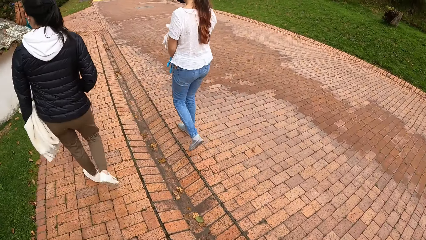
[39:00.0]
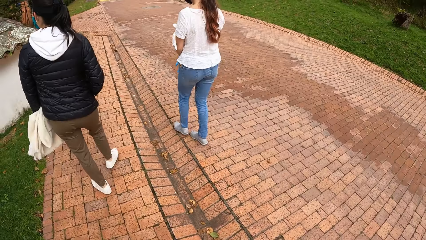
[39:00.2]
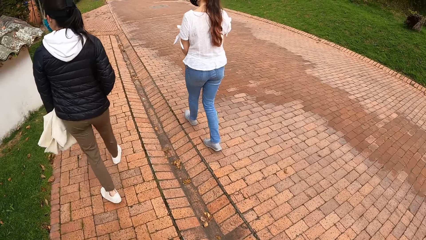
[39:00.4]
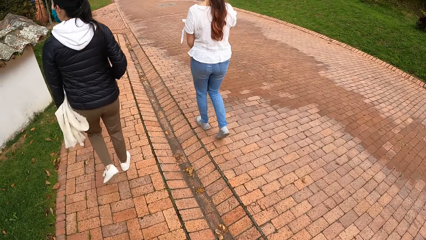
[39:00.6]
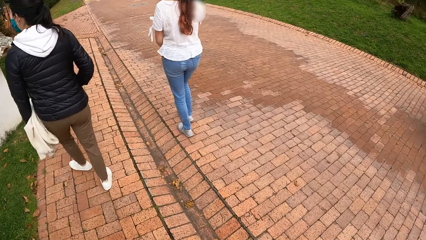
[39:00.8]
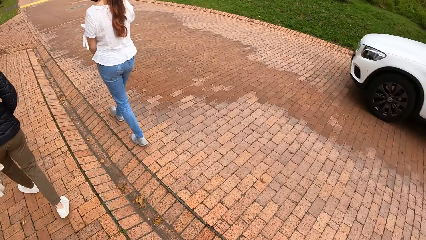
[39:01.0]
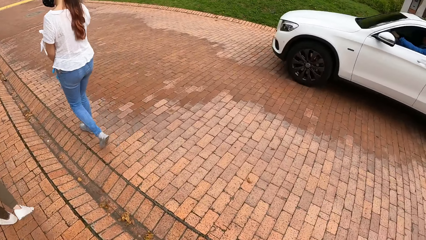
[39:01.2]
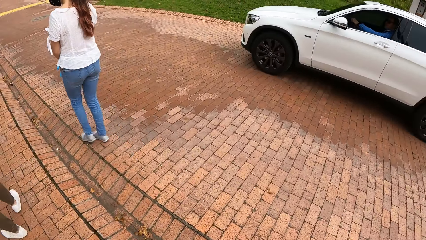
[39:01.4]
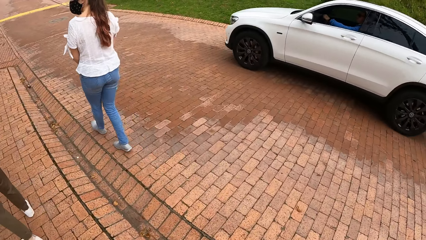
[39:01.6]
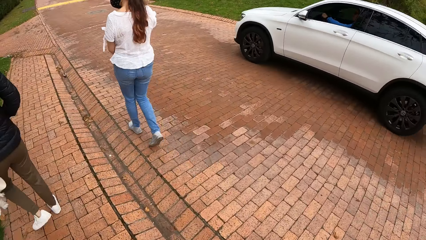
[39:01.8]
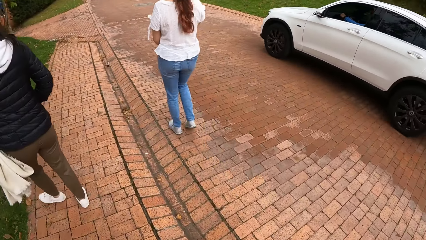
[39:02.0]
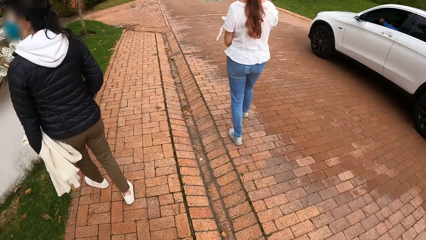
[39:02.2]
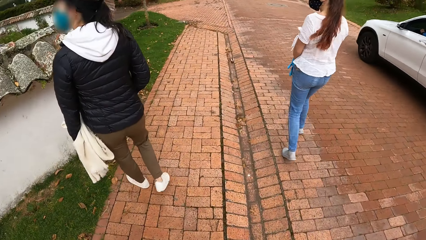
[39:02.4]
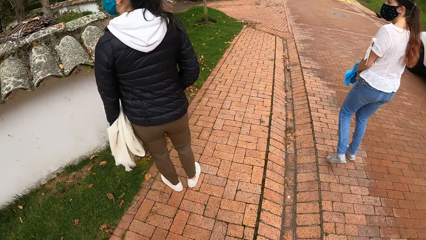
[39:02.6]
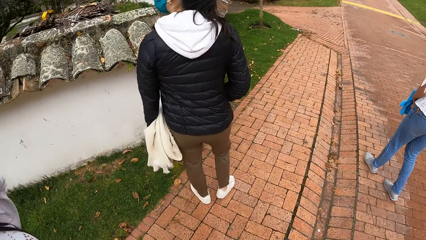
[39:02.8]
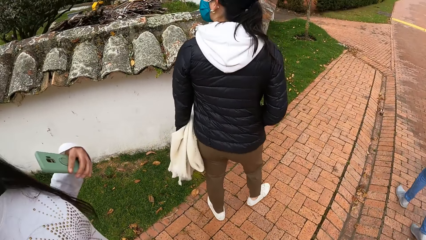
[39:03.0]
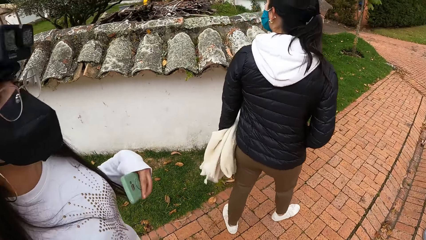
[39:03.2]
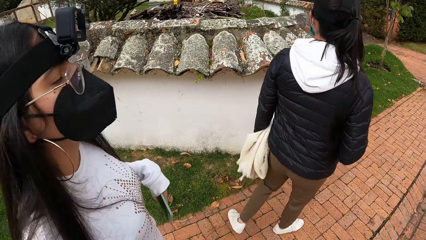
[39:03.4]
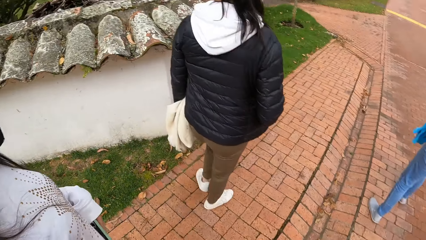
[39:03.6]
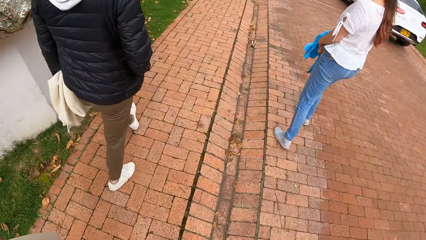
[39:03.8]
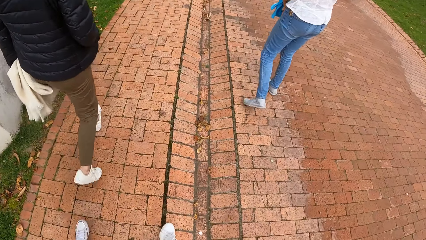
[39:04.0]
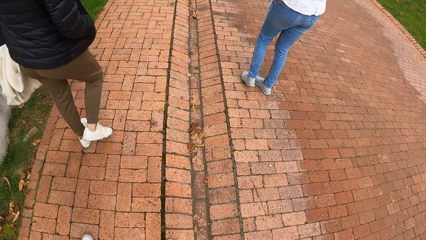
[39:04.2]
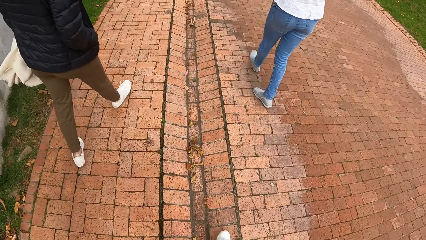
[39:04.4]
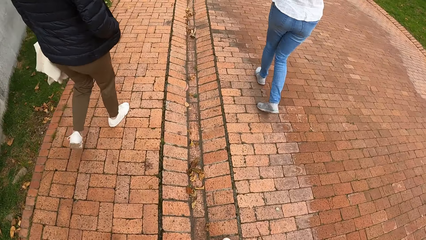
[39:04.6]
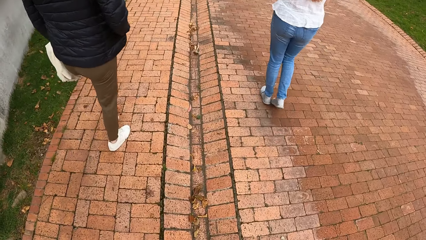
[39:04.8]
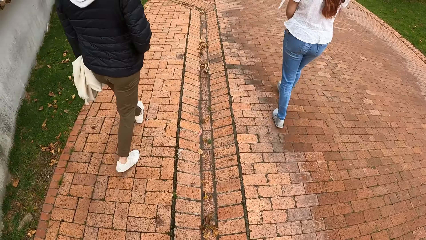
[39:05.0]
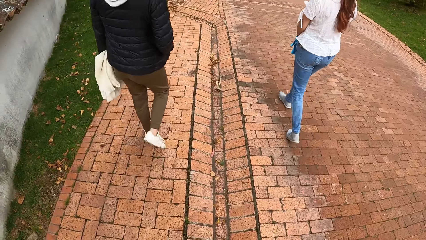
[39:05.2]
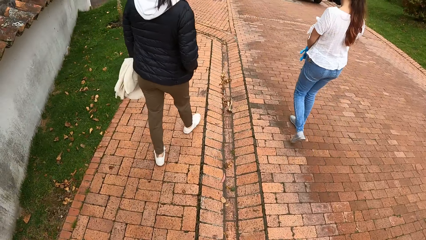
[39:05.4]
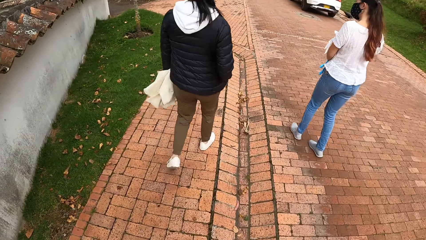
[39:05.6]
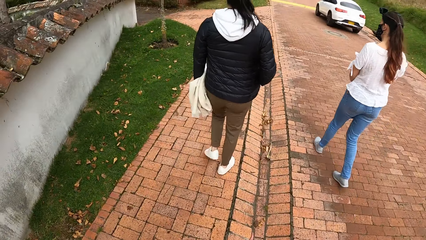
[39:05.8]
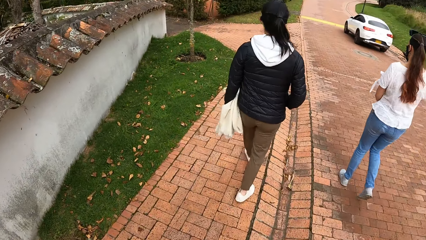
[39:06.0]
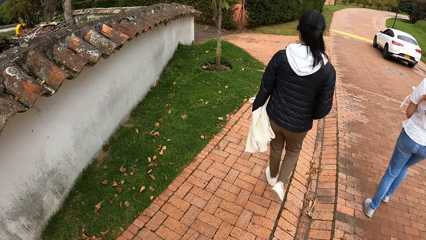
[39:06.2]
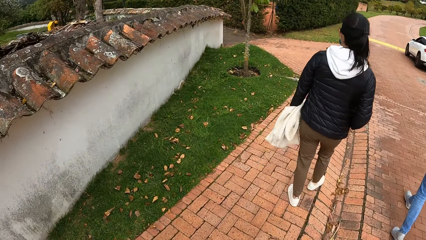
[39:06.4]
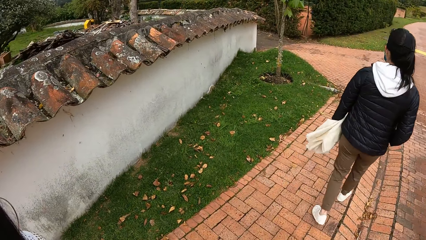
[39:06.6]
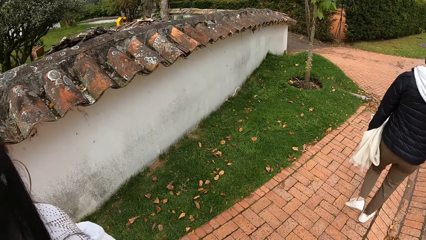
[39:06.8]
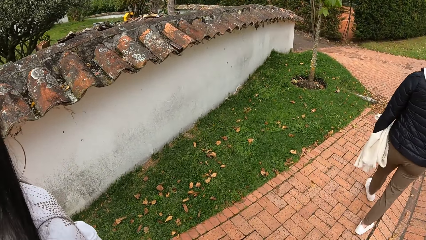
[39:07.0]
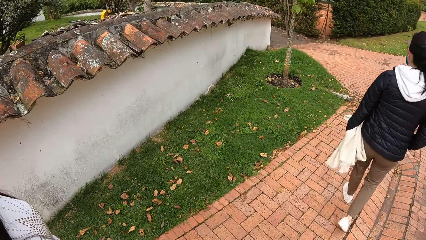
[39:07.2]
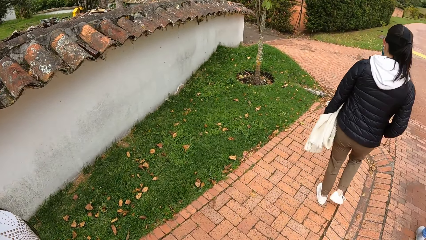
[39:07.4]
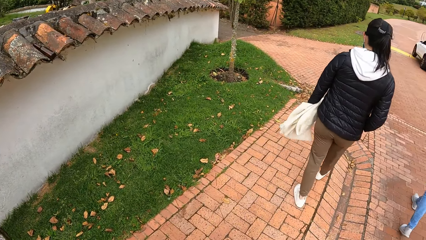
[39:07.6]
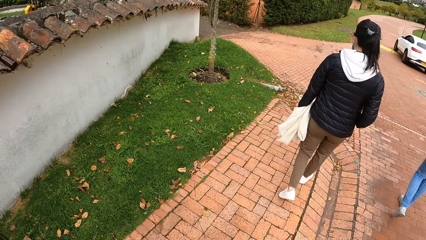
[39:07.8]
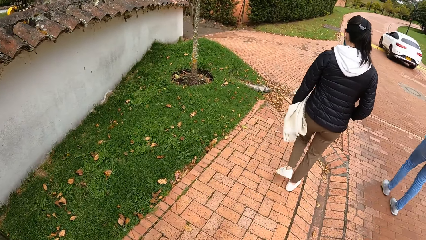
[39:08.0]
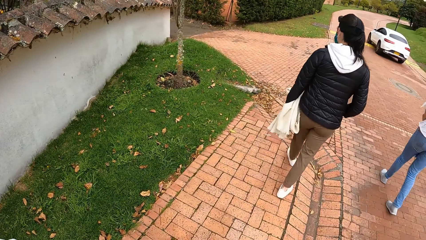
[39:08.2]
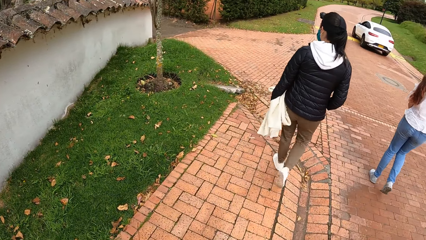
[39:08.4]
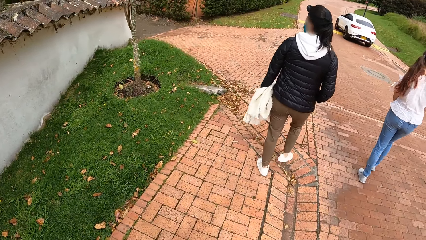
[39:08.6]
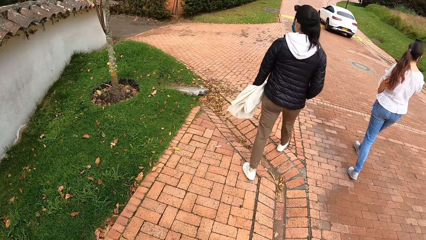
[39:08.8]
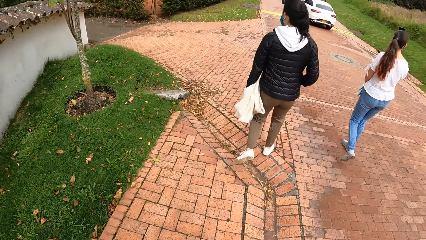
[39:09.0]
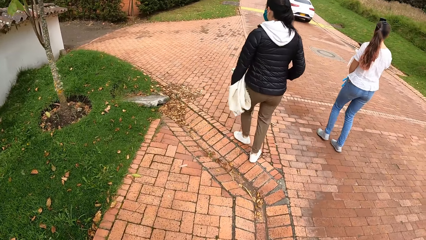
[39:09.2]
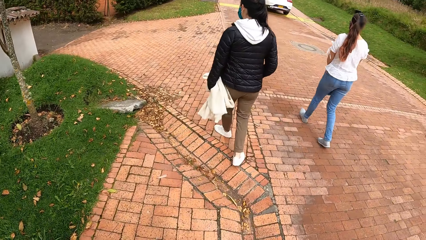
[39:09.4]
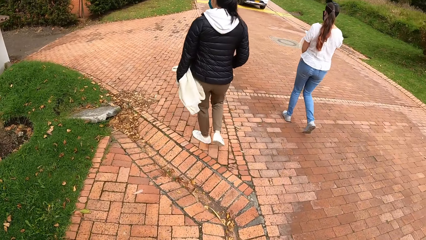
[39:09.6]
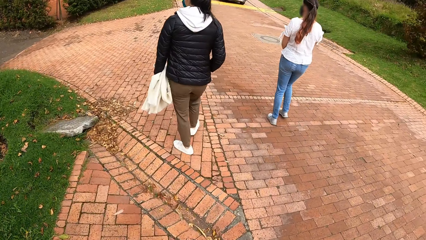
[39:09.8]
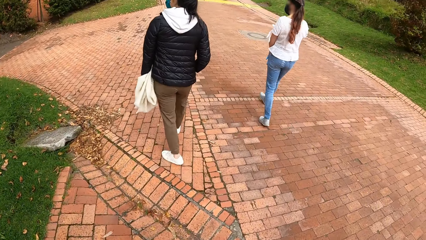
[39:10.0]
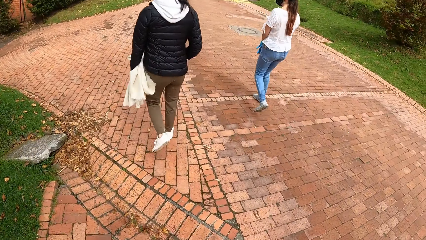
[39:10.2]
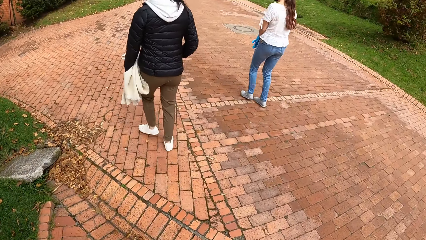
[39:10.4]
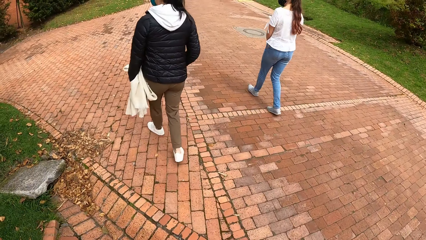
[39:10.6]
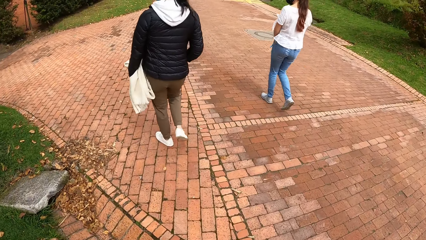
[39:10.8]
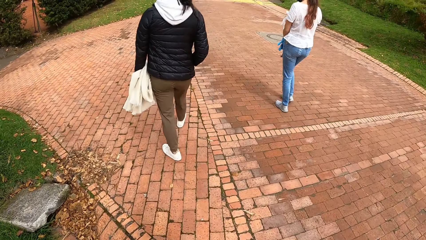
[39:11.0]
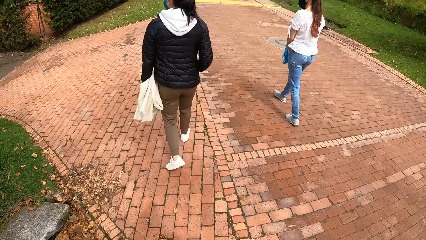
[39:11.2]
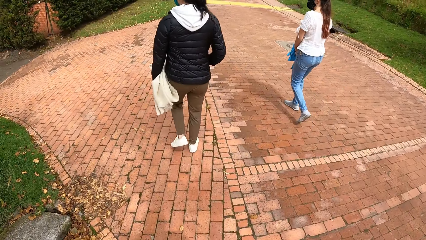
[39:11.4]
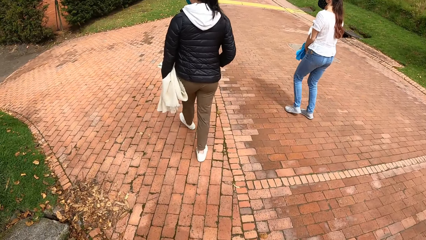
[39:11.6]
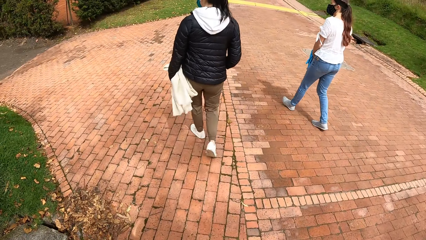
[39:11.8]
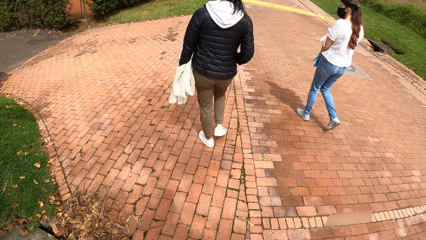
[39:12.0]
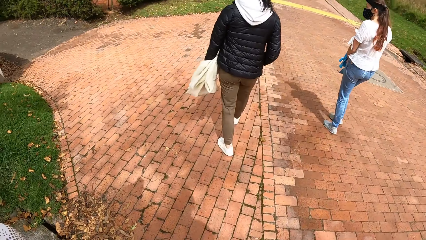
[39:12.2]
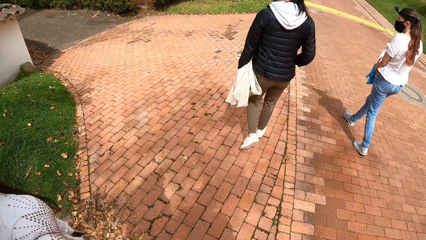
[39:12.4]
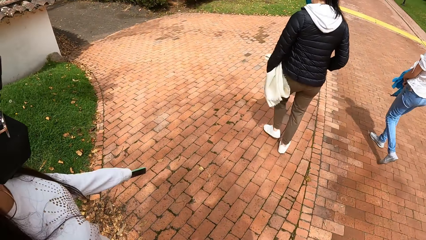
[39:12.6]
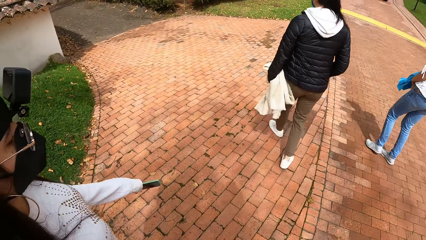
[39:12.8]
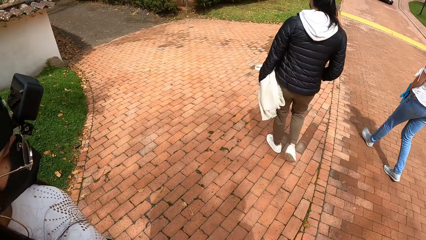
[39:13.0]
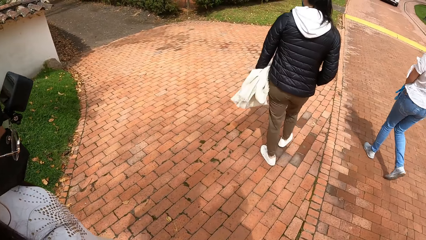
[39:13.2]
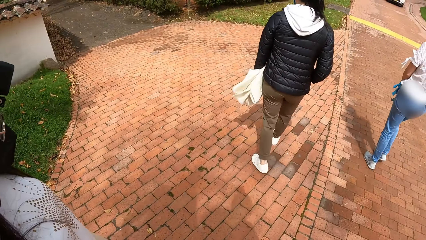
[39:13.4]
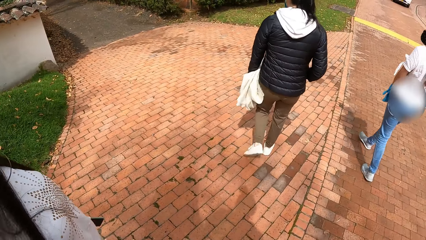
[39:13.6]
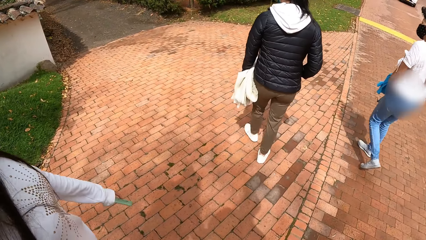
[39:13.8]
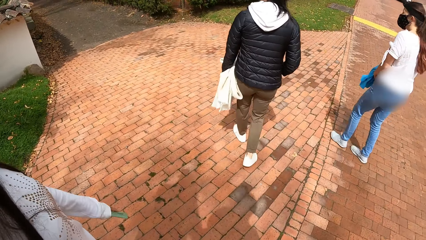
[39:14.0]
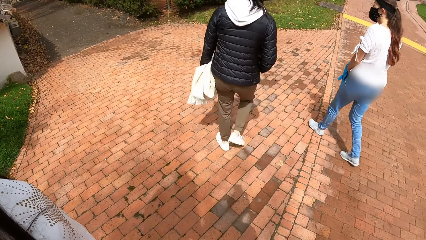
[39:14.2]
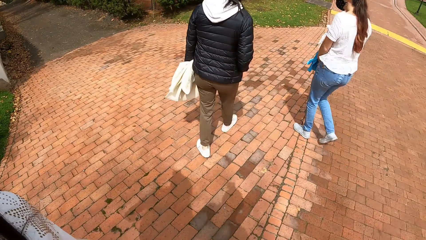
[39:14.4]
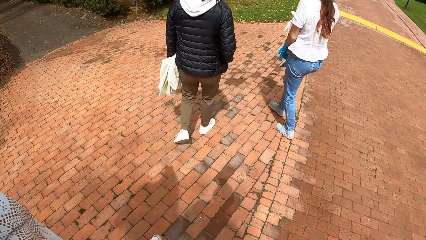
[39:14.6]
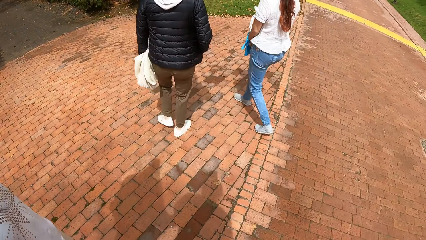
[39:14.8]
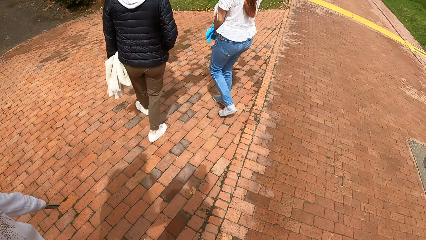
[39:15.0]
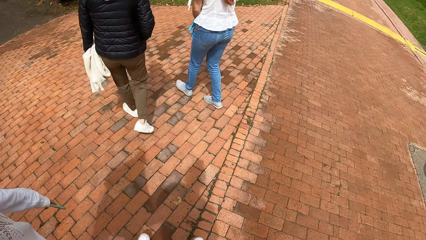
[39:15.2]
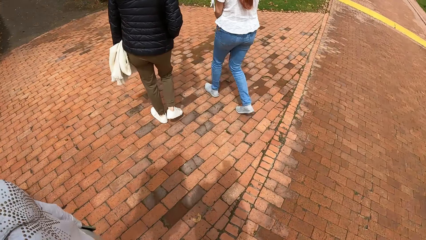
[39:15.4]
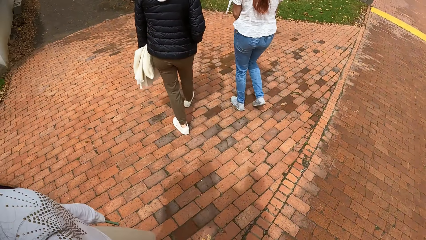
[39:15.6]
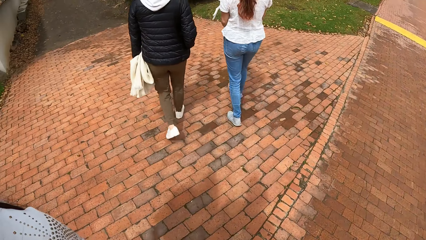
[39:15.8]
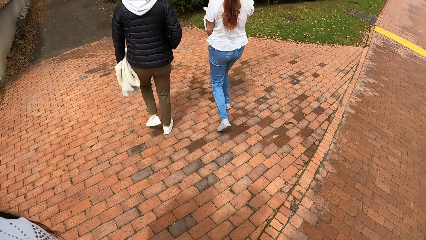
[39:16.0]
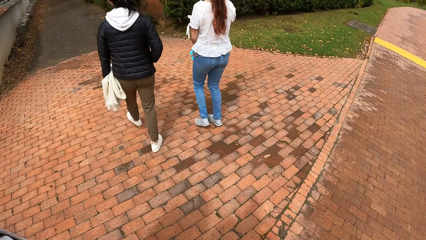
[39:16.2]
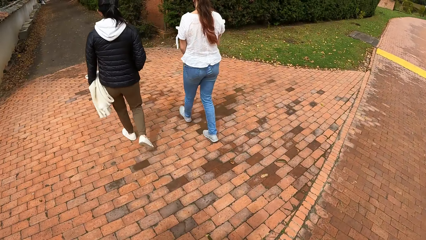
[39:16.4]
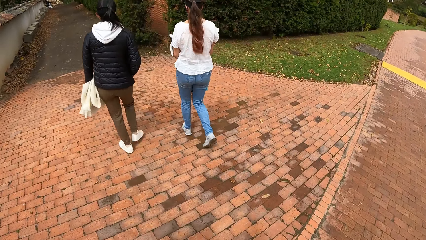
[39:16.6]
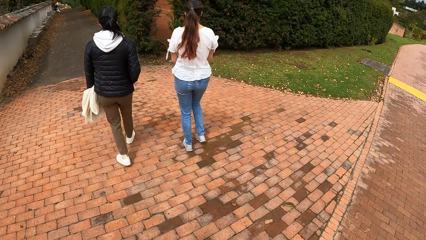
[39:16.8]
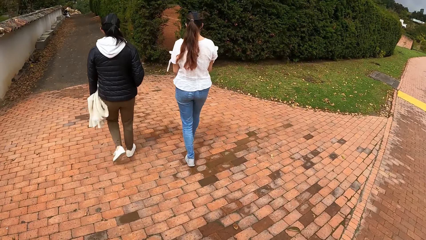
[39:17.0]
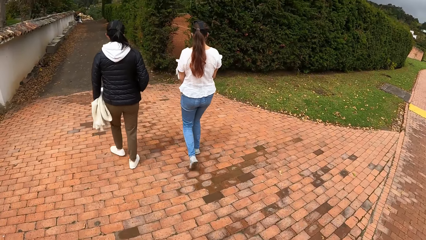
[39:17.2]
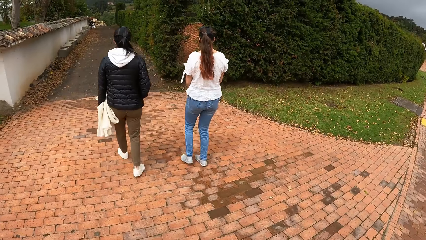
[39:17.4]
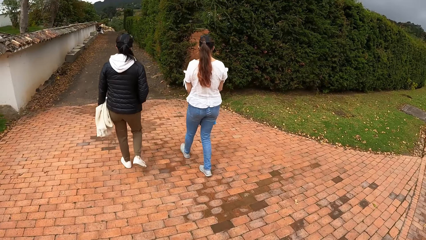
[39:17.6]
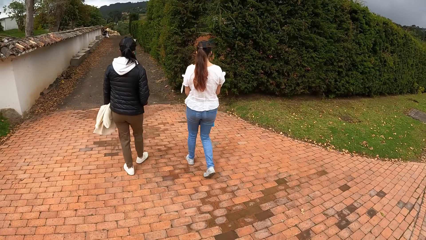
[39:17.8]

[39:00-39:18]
A white jeep drives past the camera wearer, the first woman, the second woman and the third woman. The second woman checks the compound. The third woman walks along the pathway. The first and second women walk along the pathway. The camera wearer walks along the pathway.
